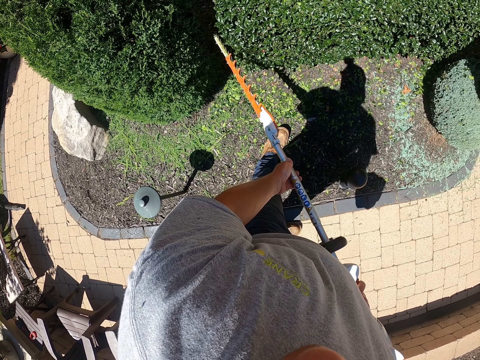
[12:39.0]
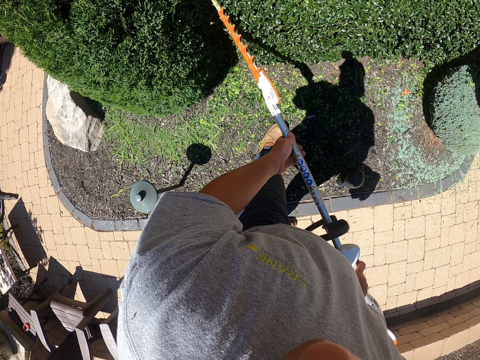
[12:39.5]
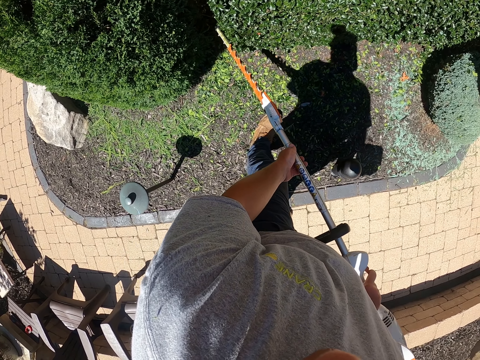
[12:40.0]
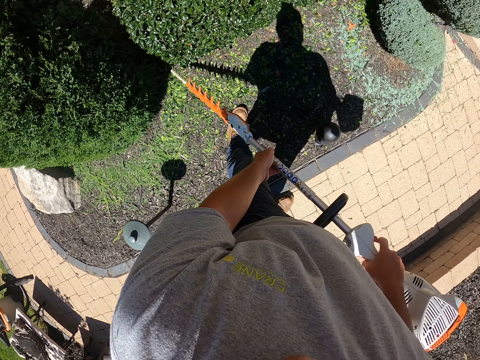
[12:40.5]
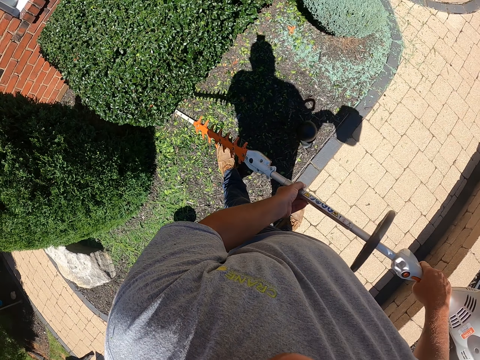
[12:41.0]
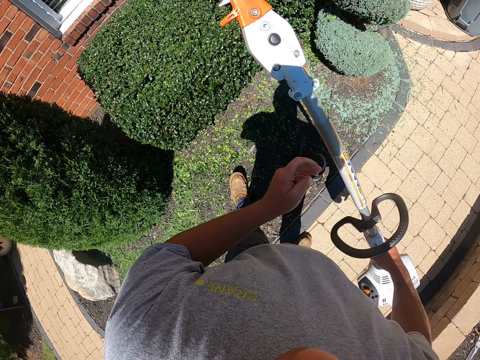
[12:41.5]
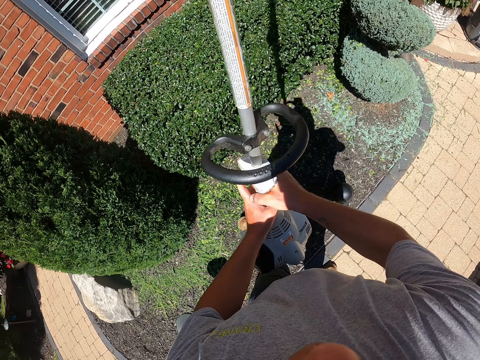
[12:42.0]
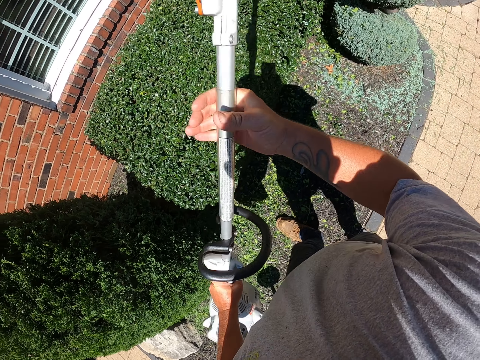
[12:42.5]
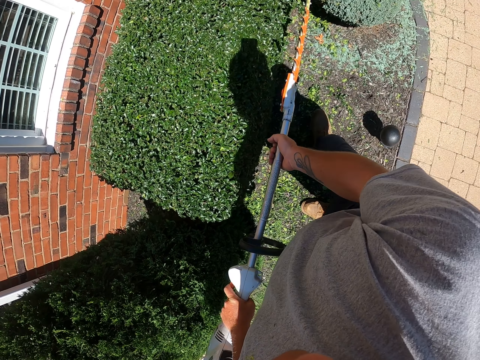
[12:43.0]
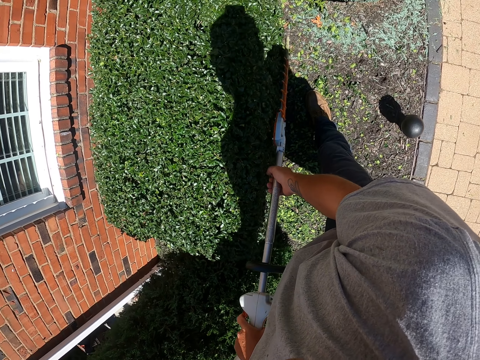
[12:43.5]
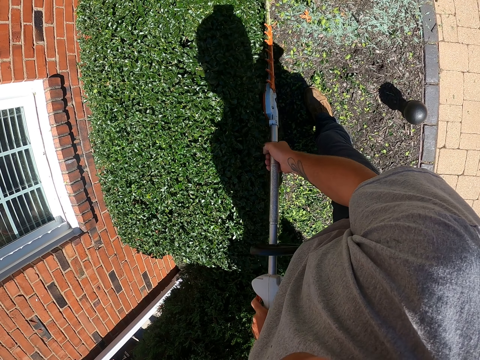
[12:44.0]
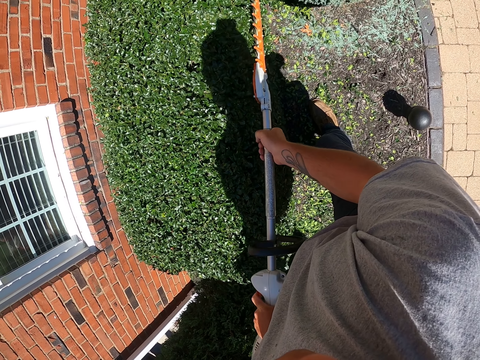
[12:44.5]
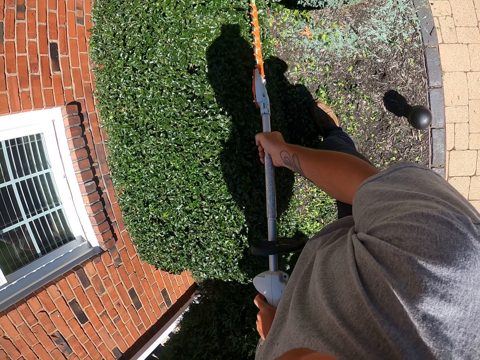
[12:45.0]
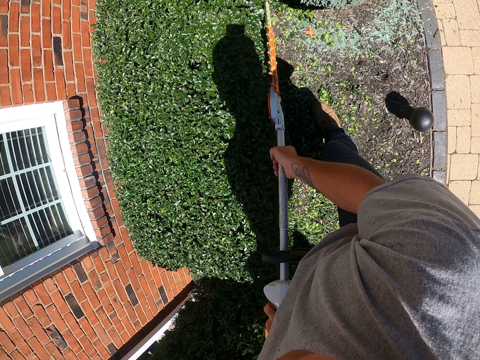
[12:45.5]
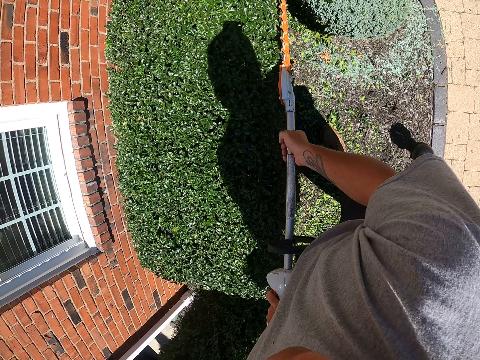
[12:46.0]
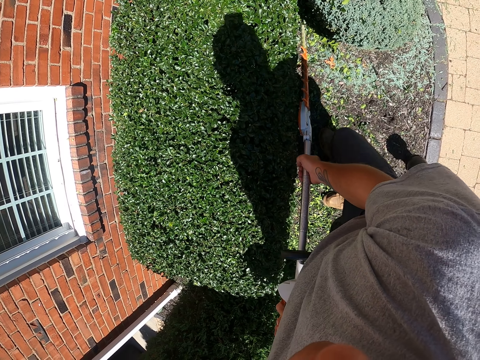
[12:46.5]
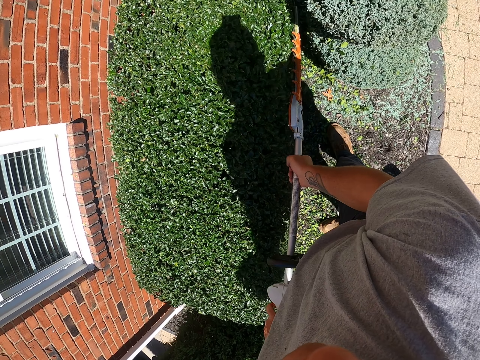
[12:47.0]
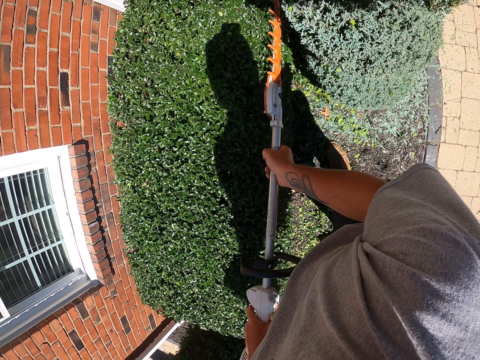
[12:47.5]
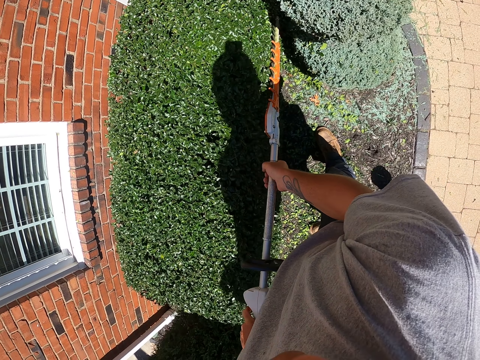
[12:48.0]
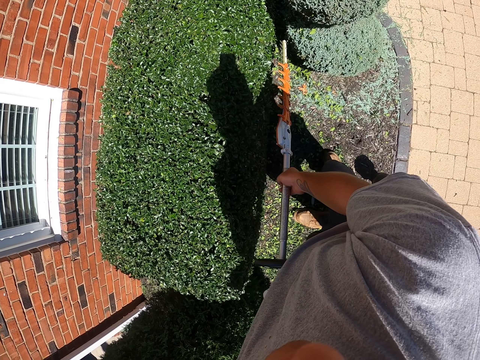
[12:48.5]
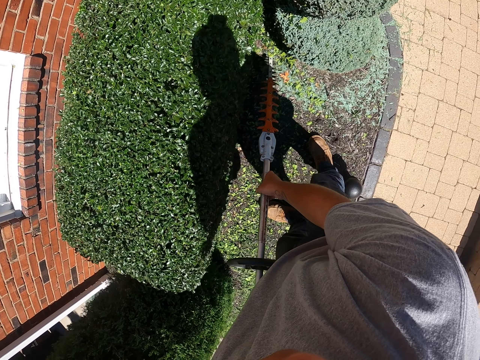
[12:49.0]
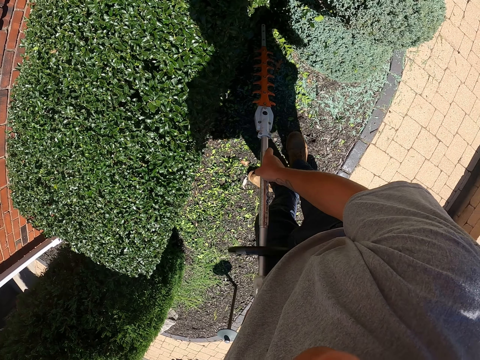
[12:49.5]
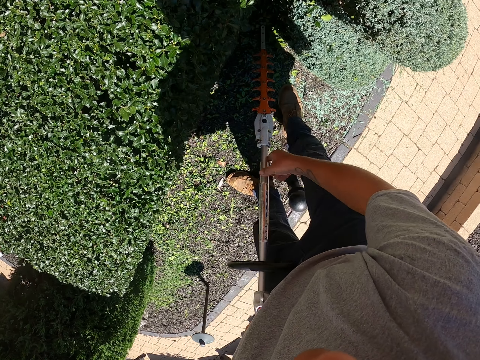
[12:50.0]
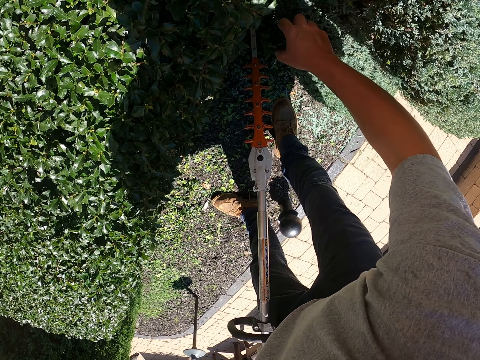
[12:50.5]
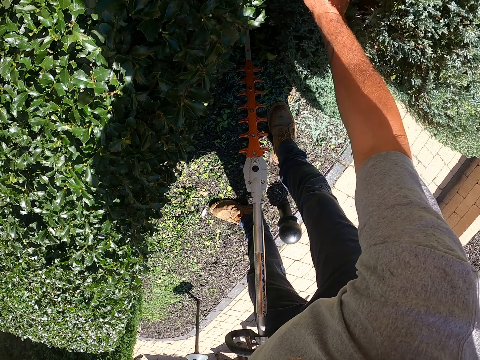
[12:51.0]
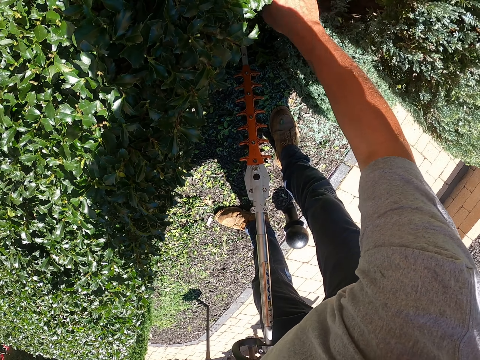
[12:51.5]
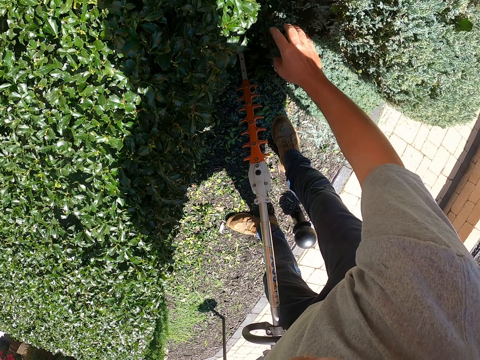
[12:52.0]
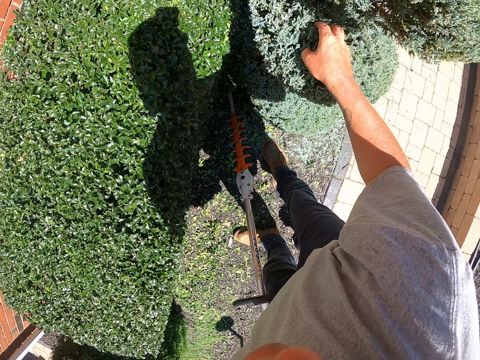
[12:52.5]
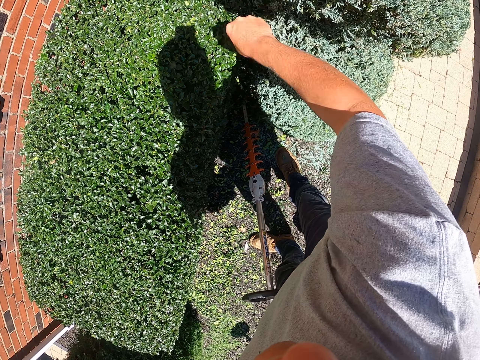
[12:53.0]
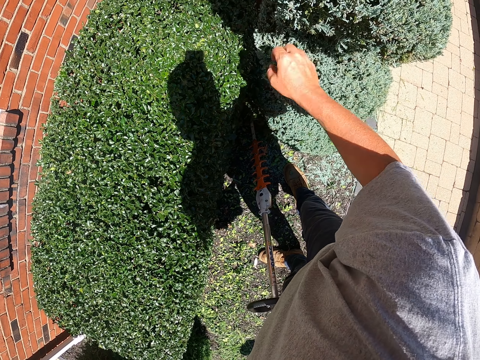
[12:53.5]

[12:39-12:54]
The camera wearer exchanges the electric hedge trimmer to the left hand. They trim the topiary plant. They shake the plants with the hand. They remove cut flower particles on the flower.

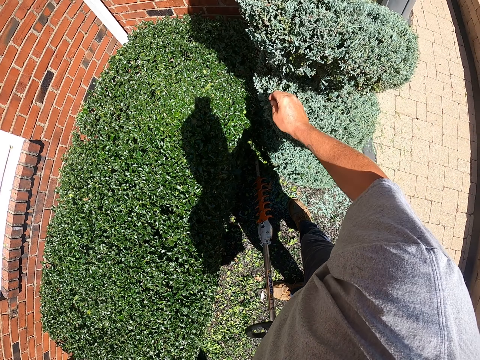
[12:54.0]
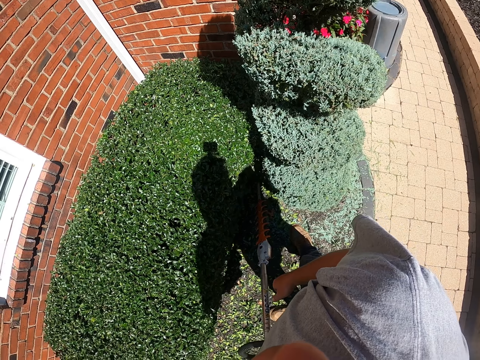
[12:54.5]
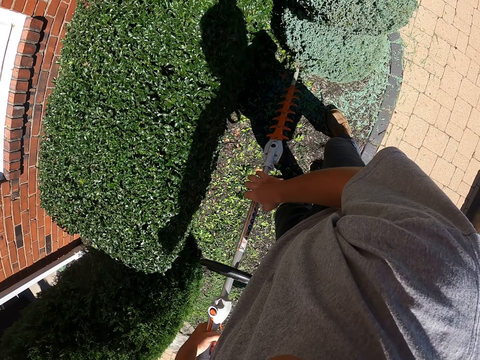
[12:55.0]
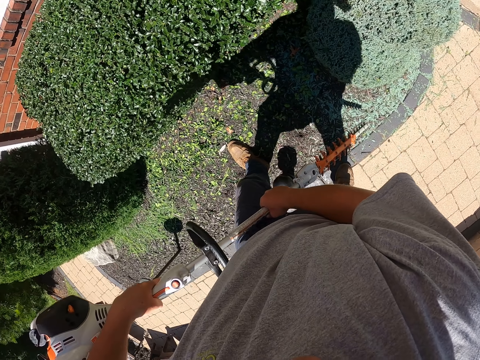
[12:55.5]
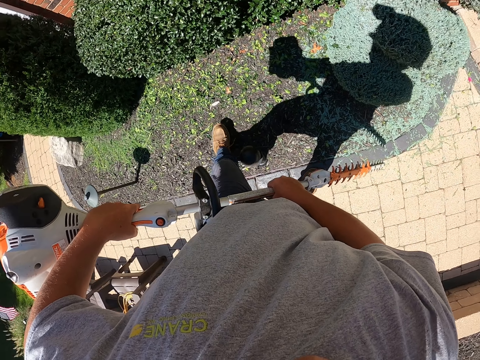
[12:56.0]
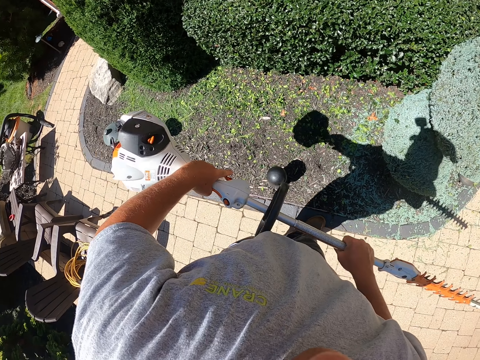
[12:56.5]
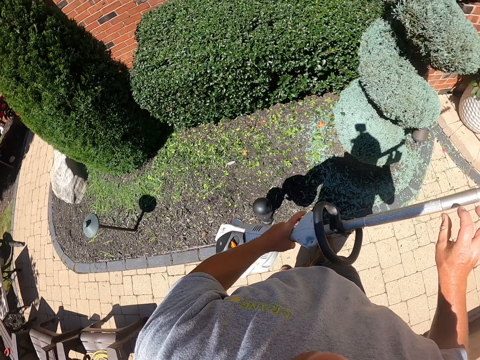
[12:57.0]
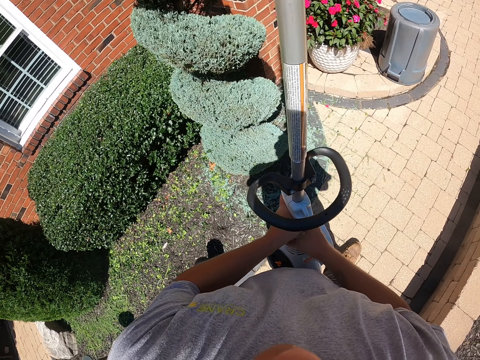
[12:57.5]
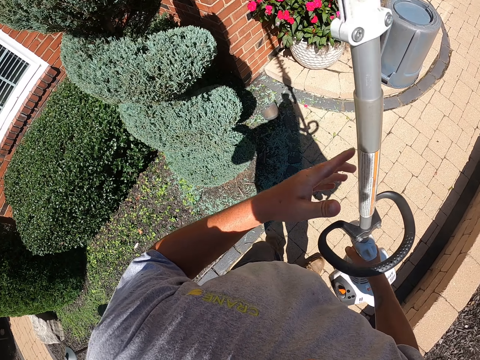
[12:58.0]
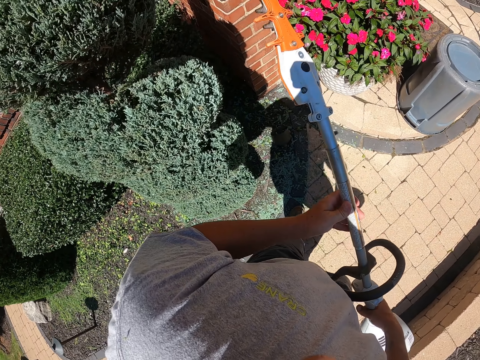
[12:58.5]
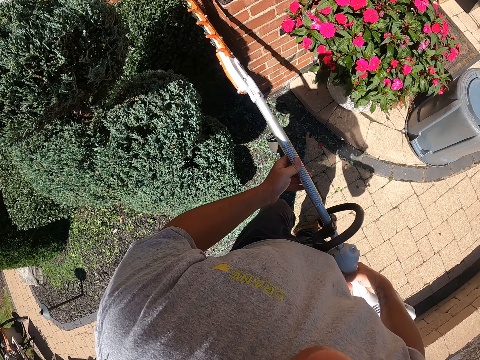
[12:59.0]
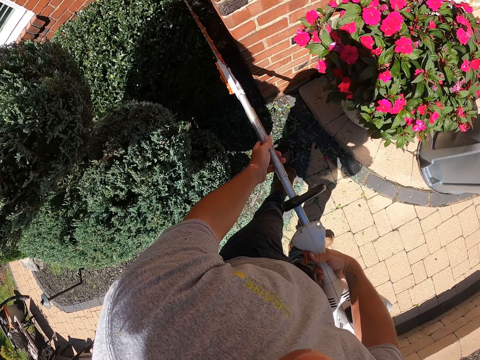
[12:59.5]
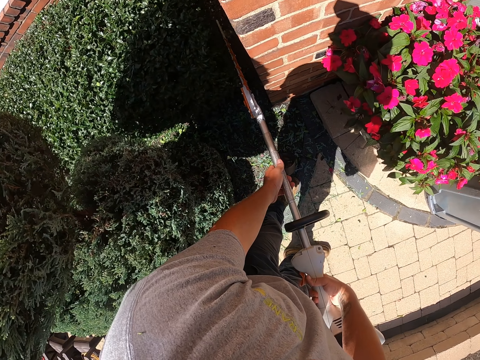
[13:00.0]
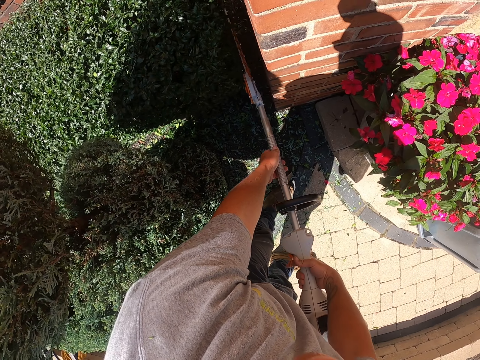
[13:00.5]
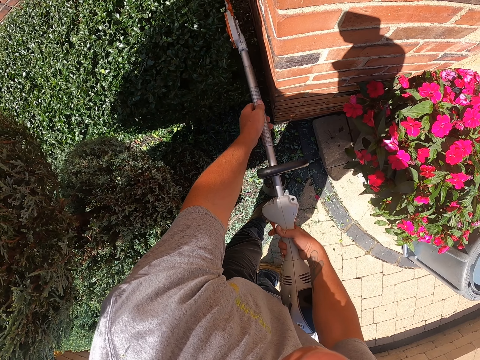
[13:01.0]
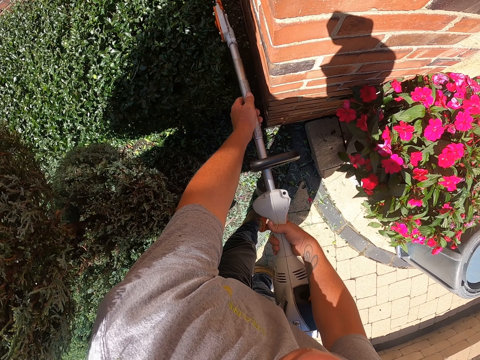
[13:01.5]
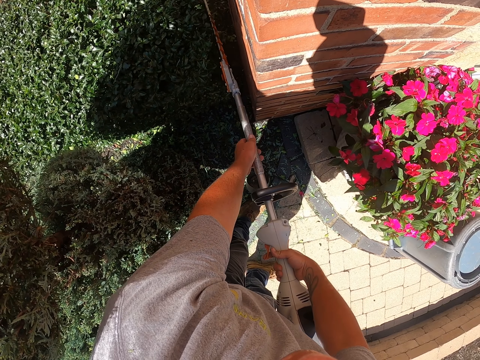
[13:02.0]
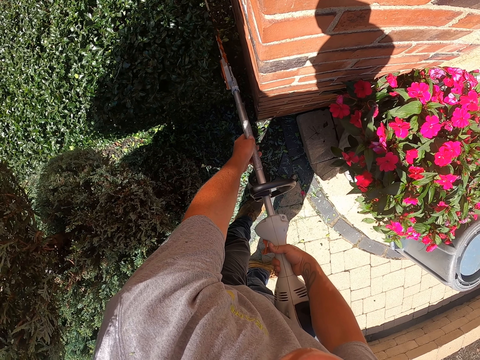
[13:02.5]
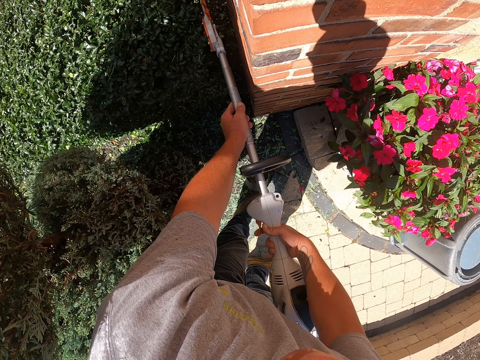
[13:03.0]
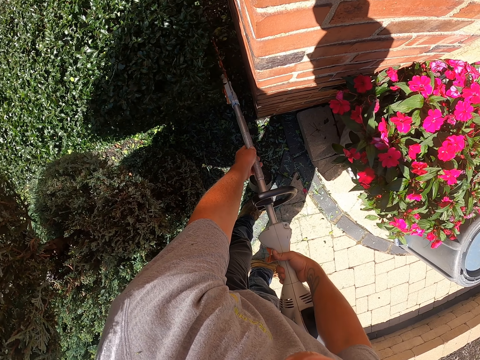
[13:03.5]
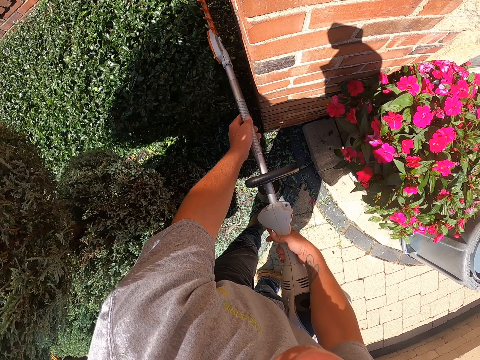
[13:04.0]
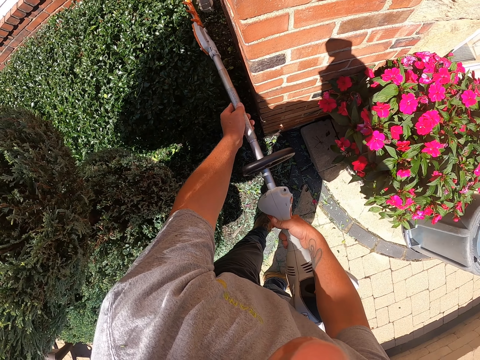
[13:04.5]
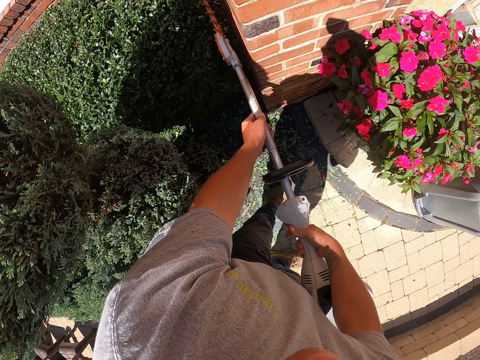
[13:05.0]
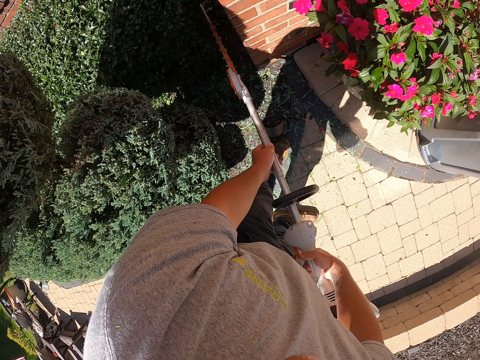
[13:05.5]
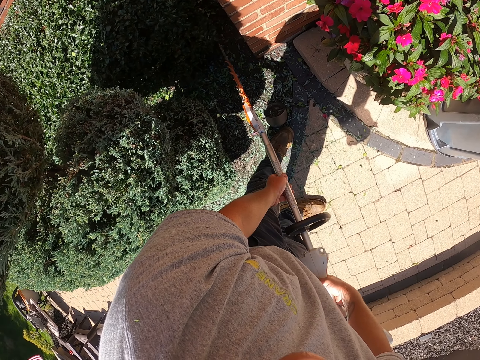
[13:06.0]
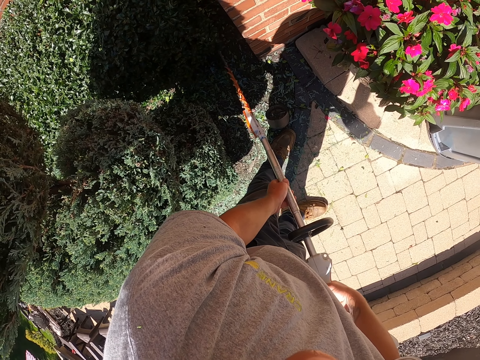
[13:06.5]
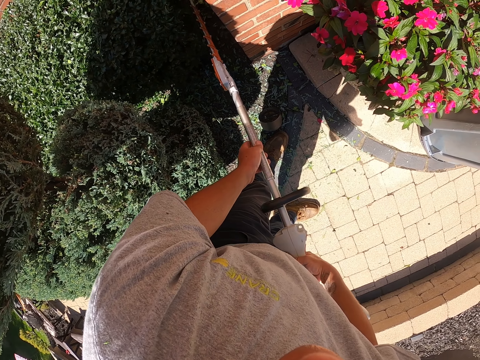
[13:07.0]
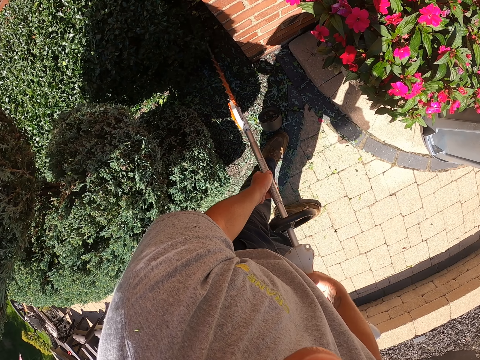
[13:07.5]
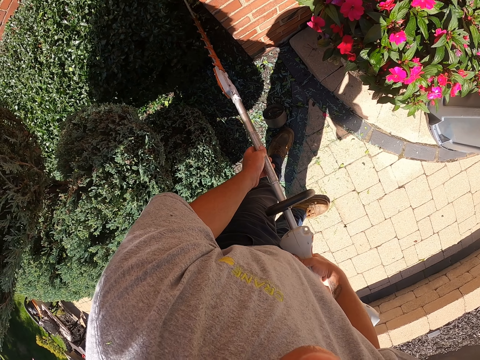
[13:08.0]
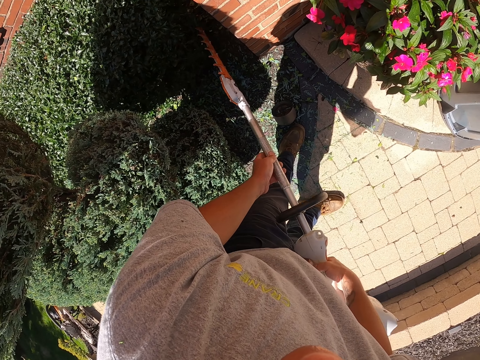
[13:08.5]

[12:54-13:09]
The camera wearer walks around the flower. They move back. They exchange the electric hedge trimmer to the right hand. They trim the flowers using a hand held garden grass trimmer.
